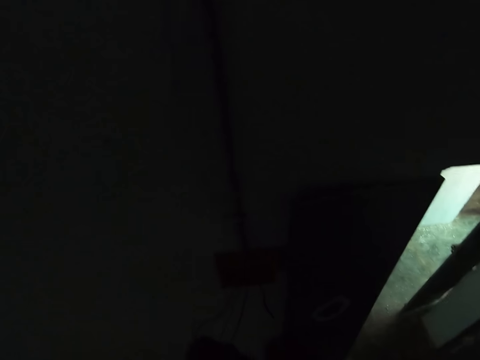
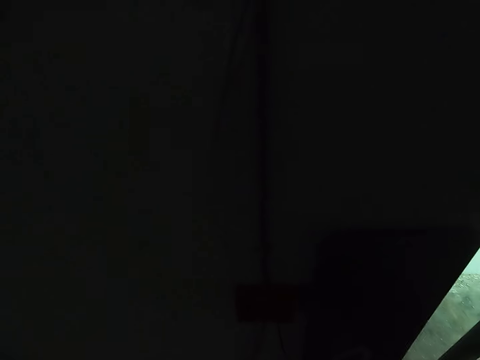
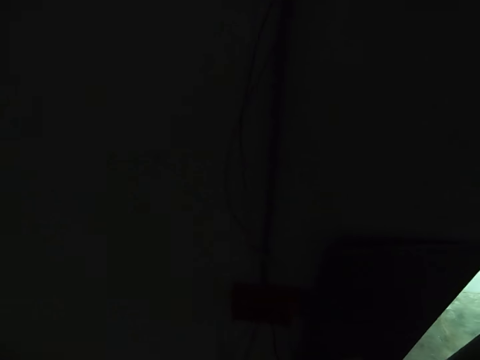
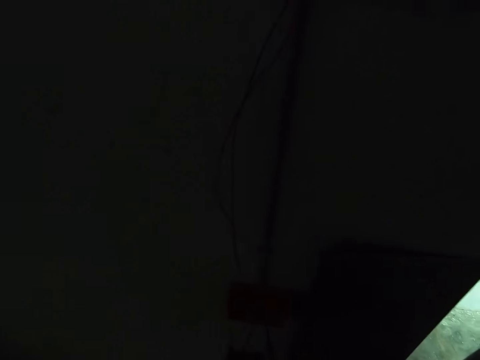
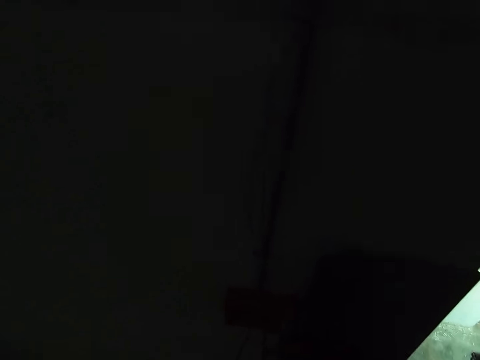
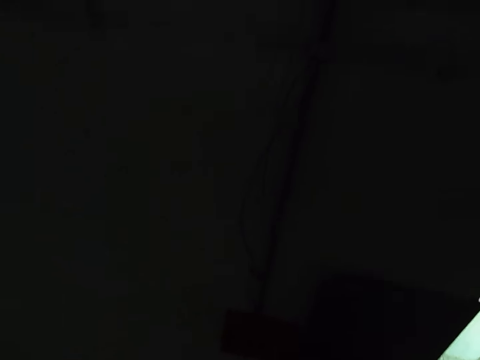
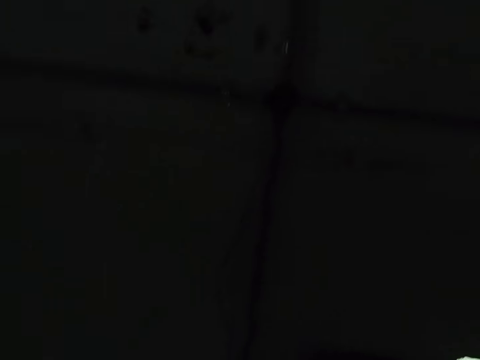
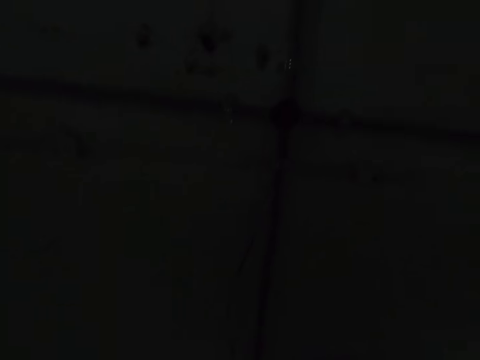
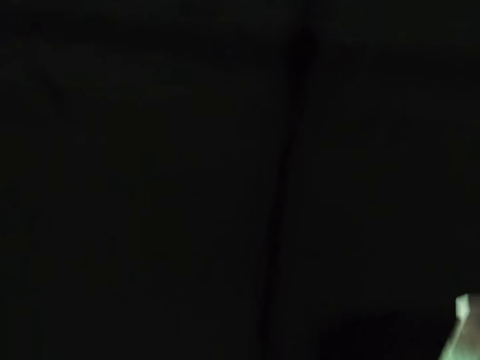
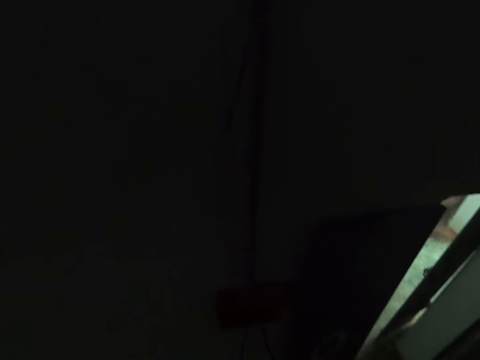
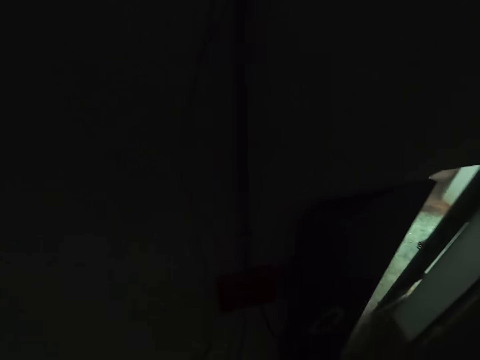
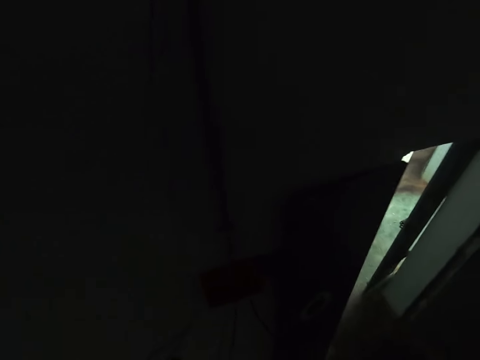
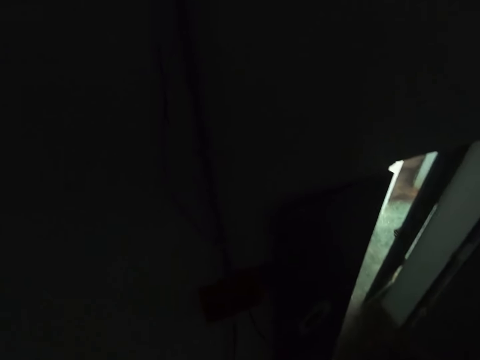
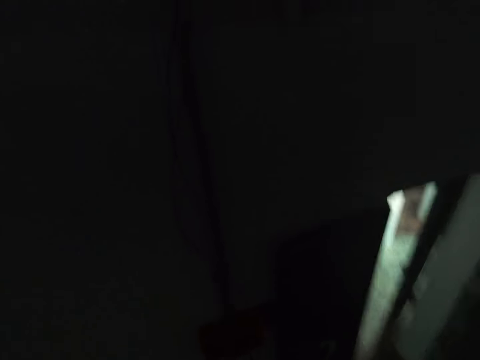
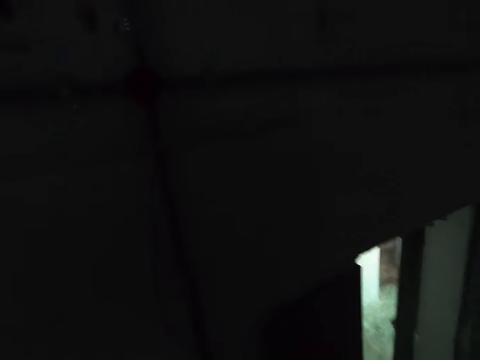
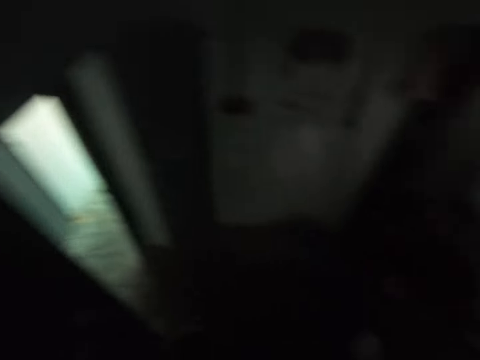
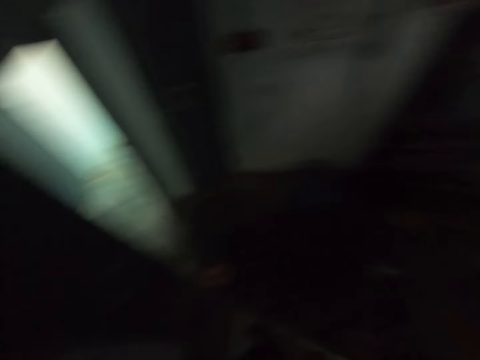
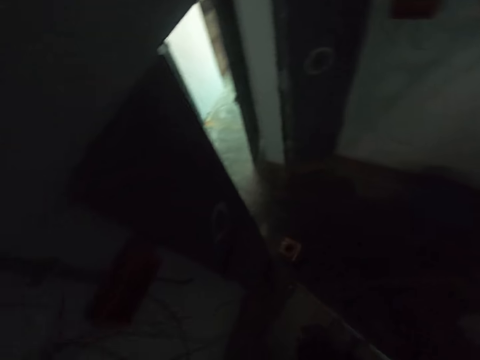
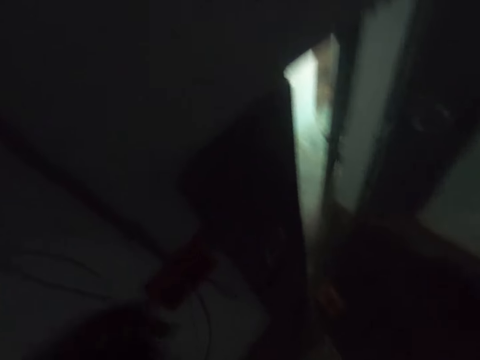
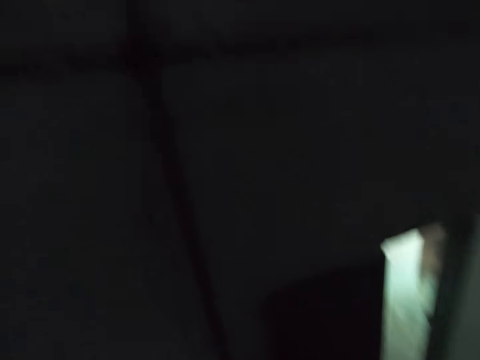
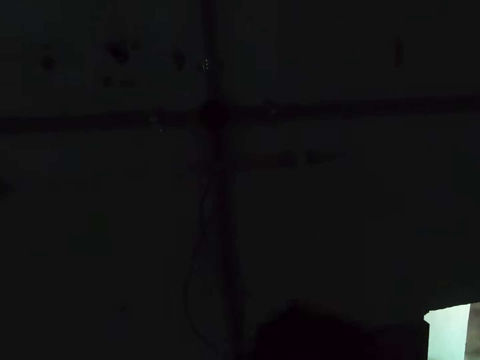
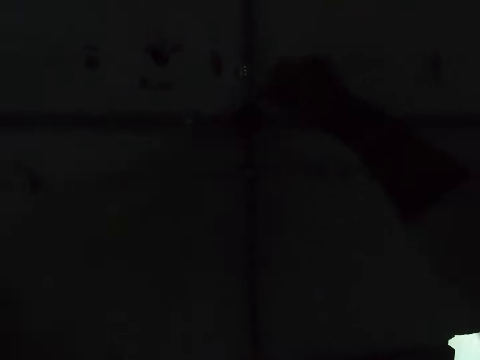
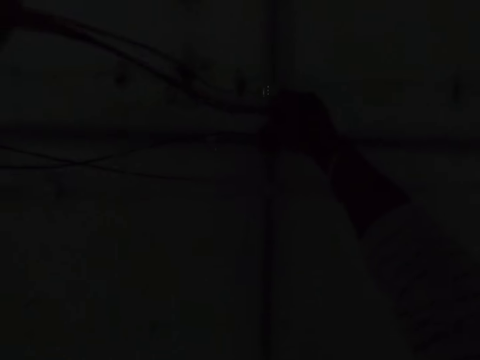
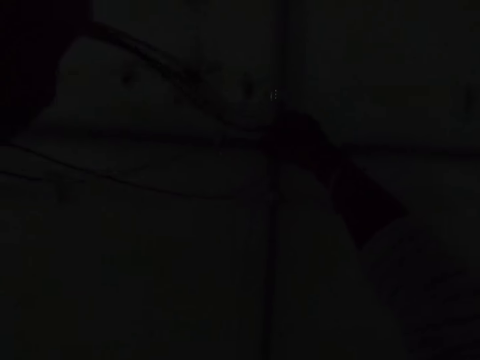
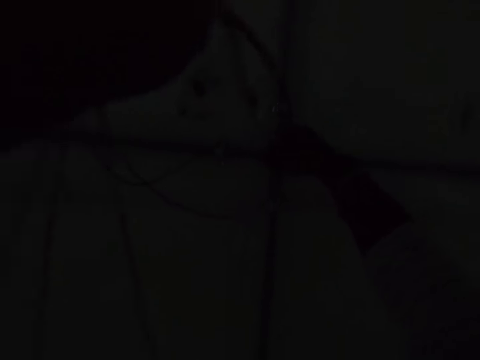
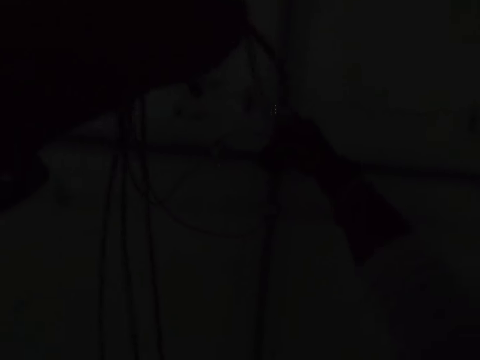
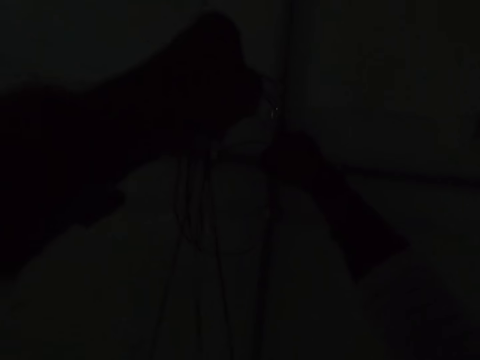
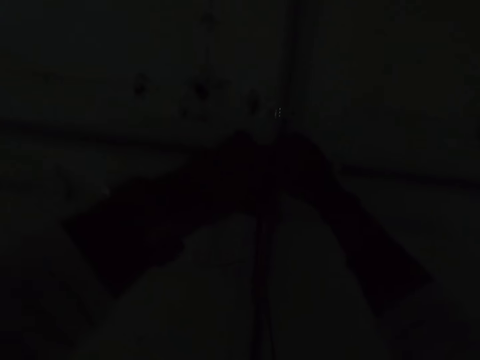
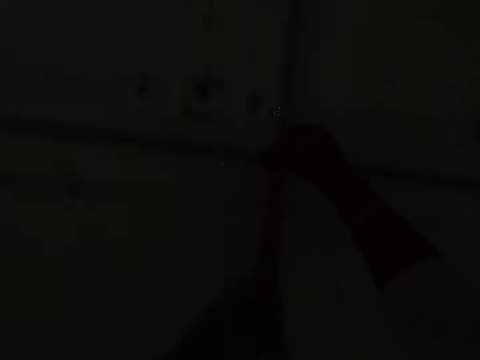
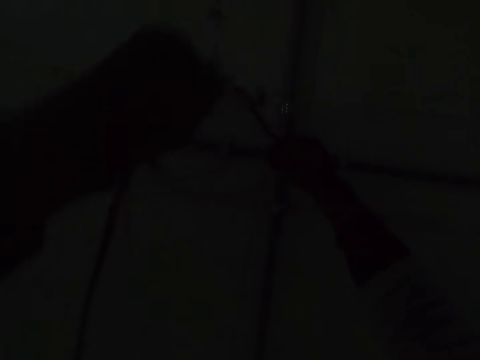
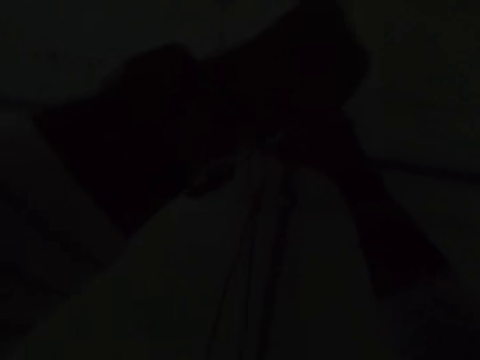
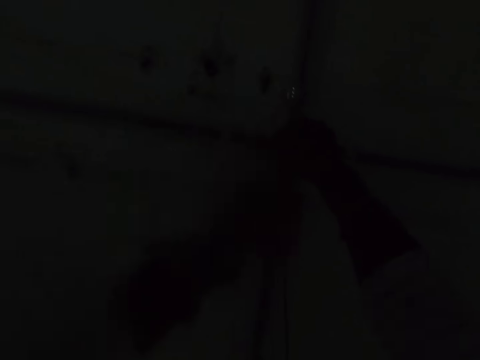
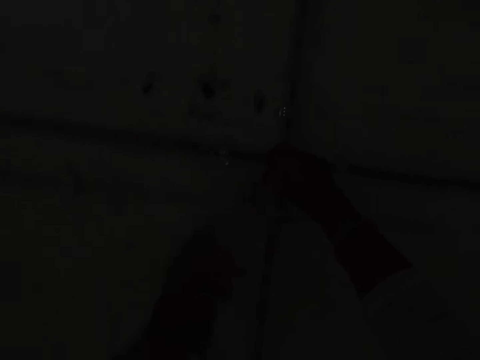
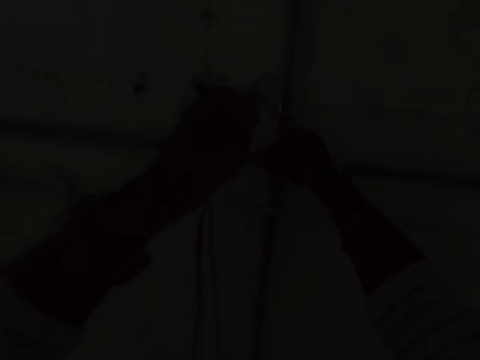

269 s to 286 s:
The camera wearer looks around the room. They fix the bulb holder wire. They put the cables in the pipe.

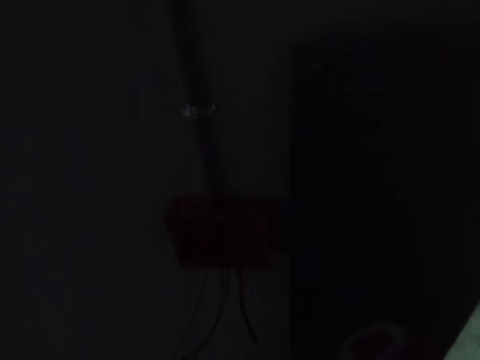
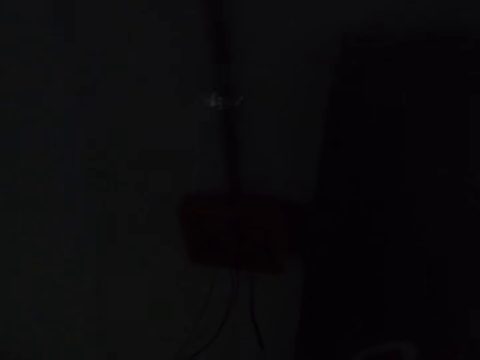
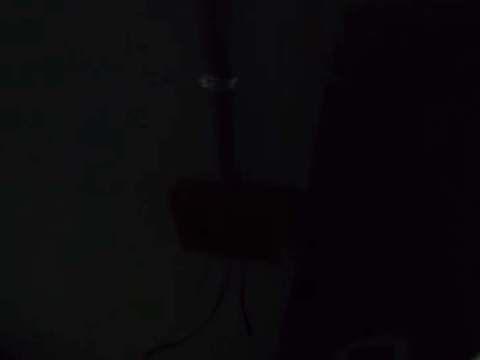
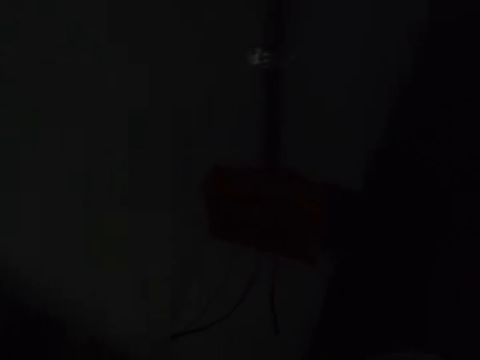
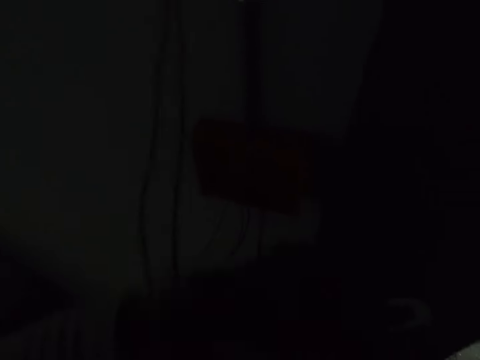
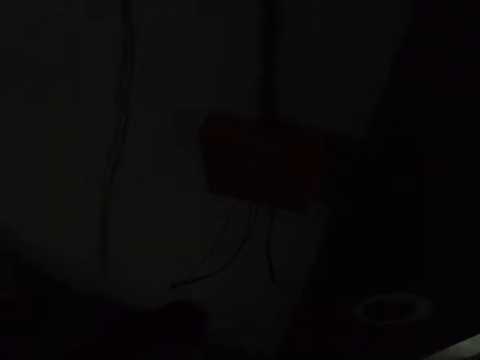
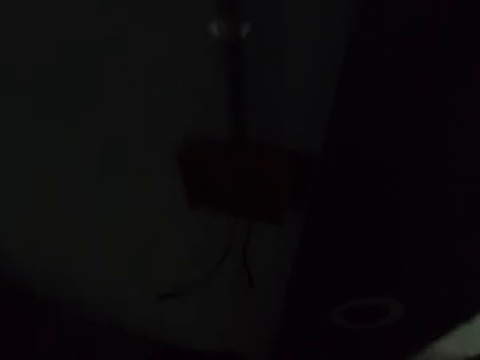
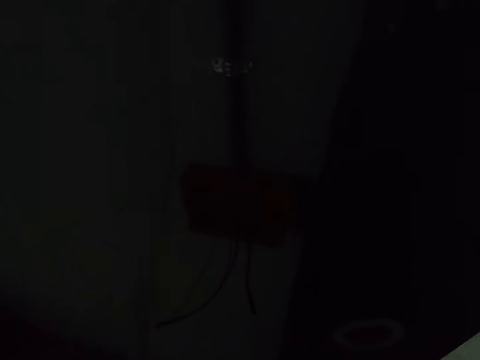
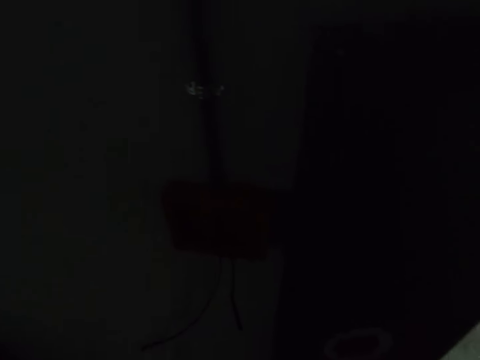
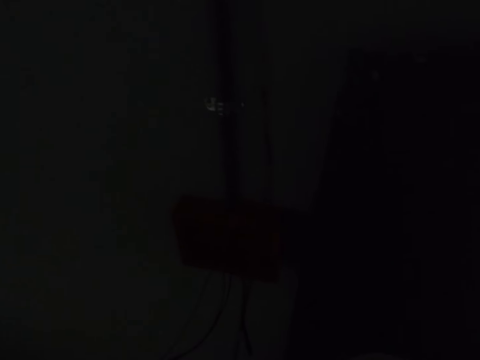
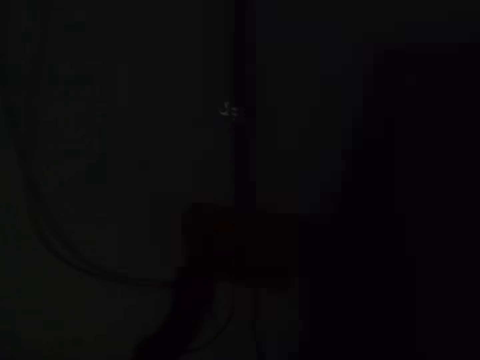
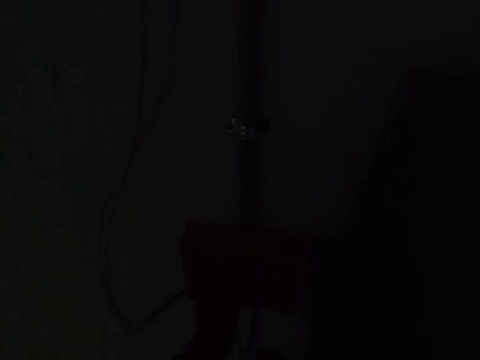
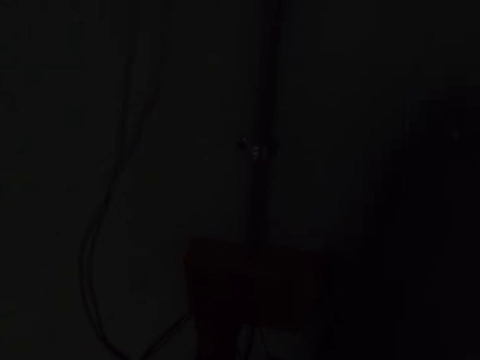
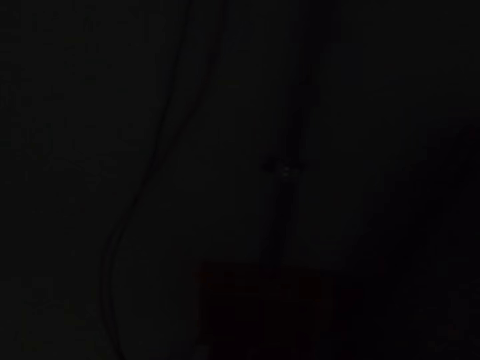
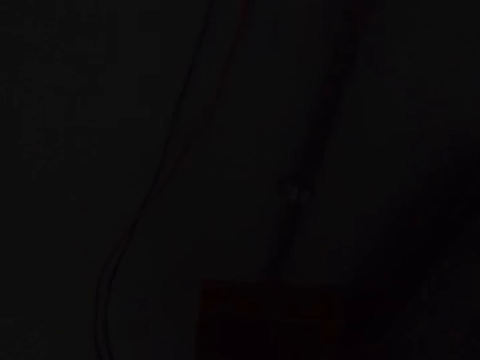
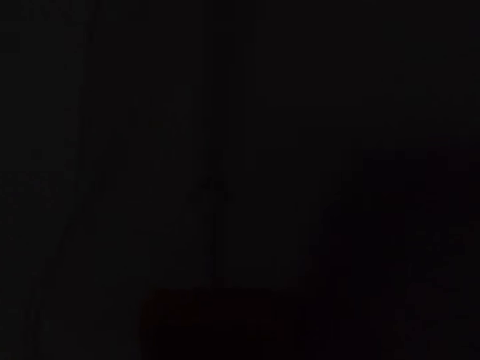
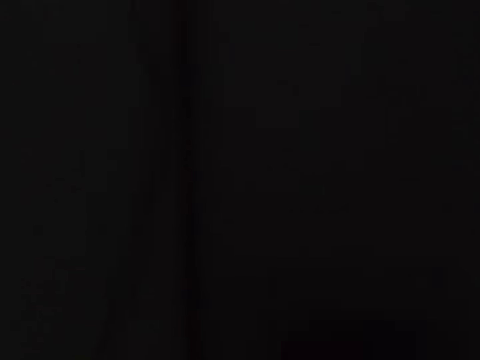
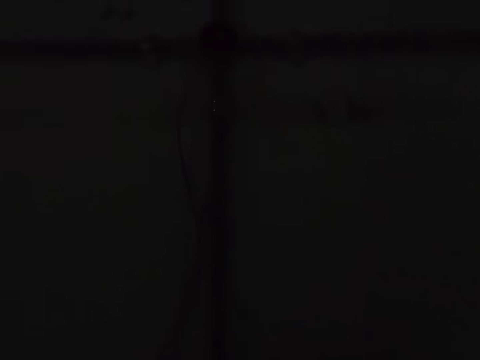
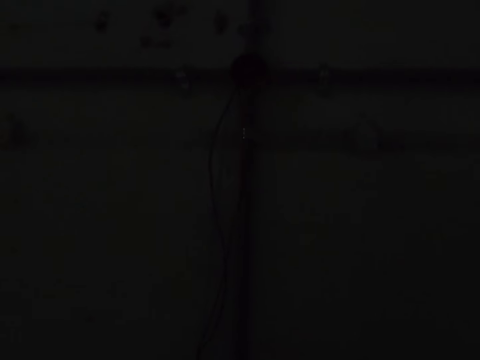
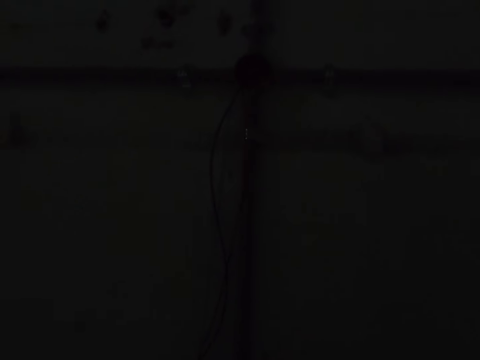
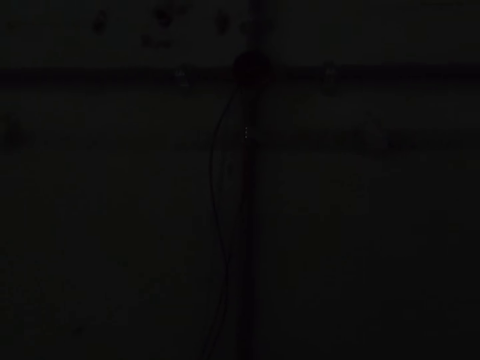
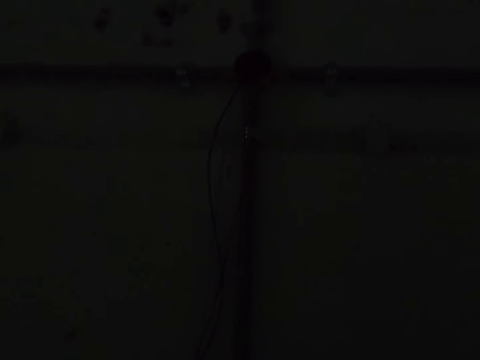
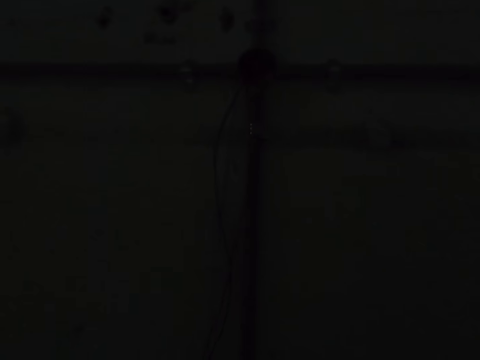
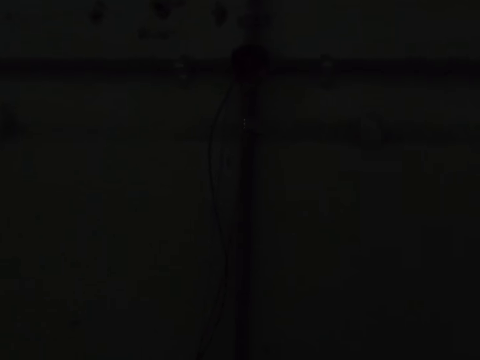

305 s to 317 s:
The camera wearer pulls out a cable.
